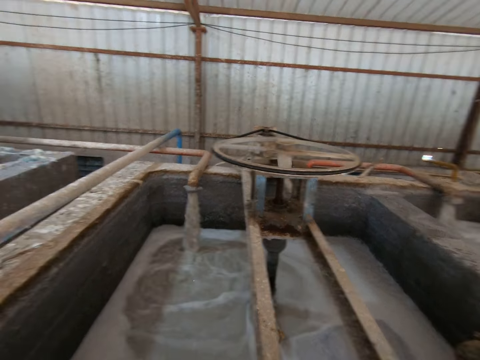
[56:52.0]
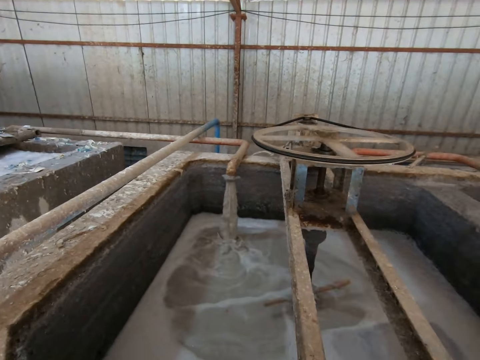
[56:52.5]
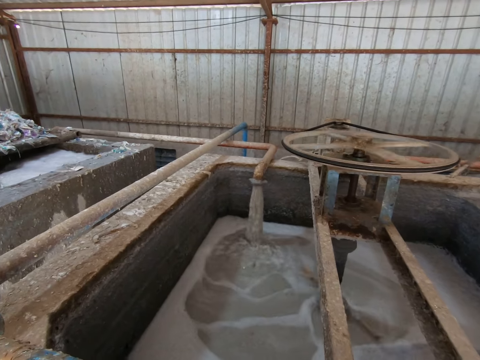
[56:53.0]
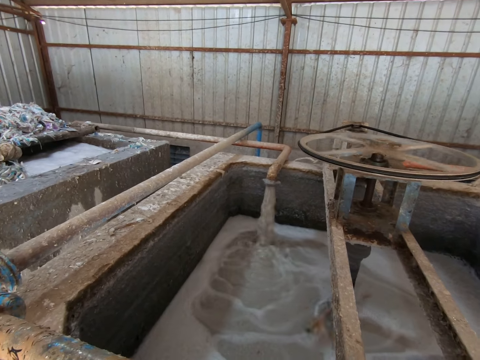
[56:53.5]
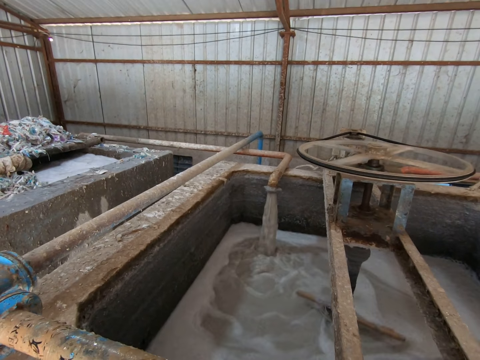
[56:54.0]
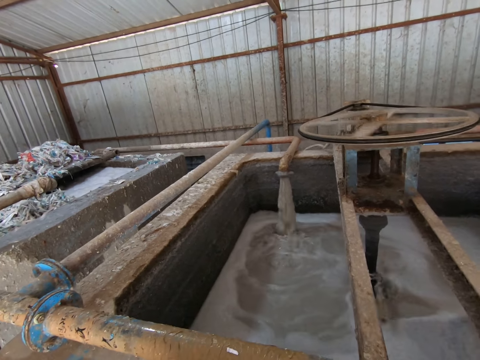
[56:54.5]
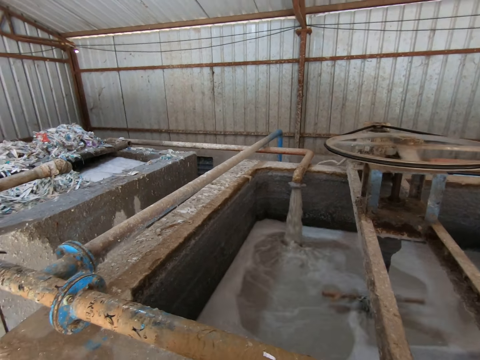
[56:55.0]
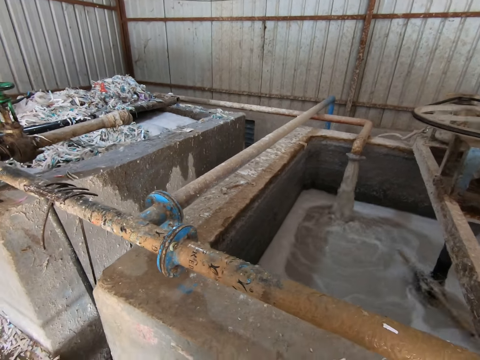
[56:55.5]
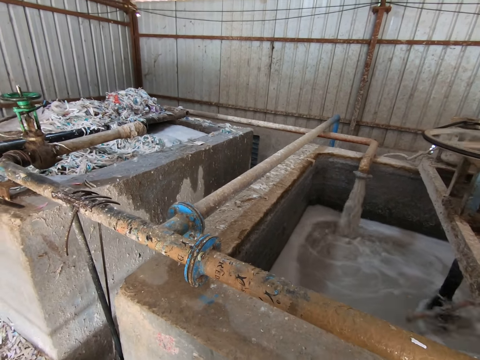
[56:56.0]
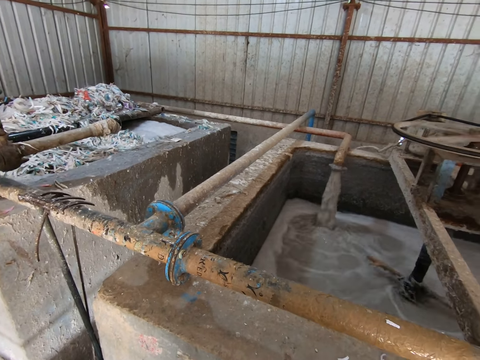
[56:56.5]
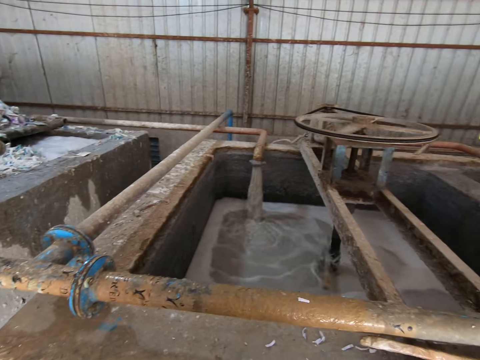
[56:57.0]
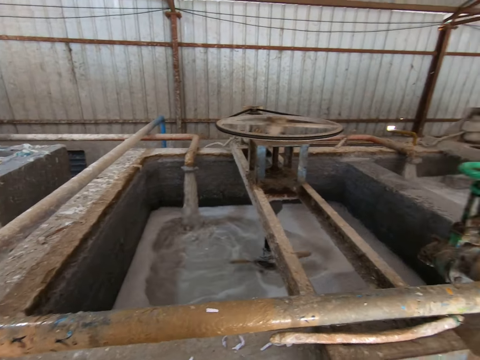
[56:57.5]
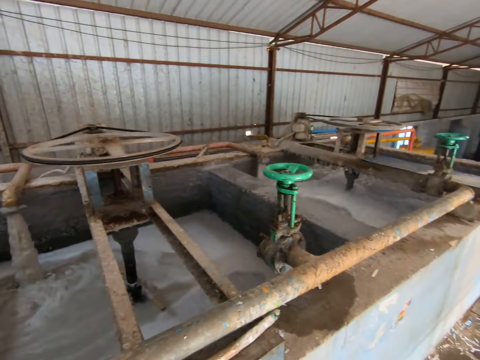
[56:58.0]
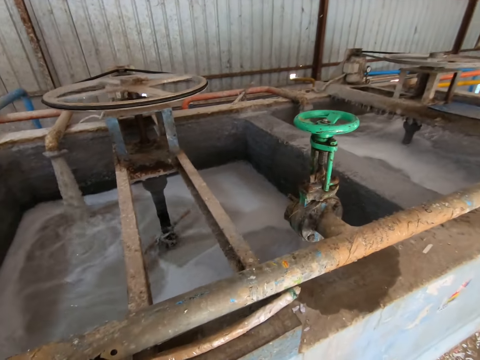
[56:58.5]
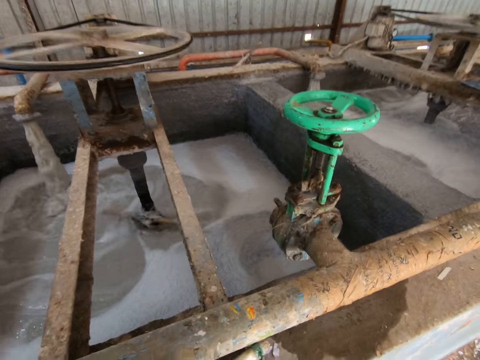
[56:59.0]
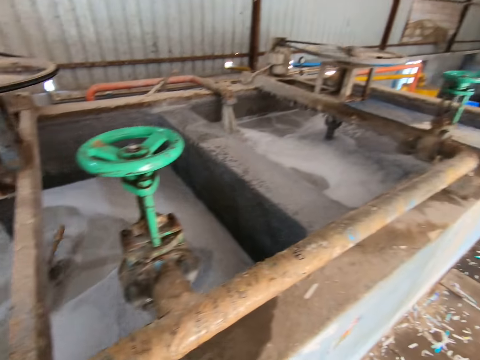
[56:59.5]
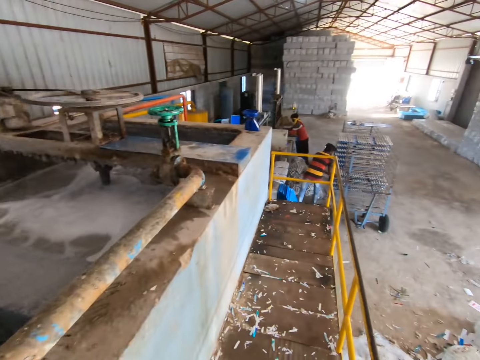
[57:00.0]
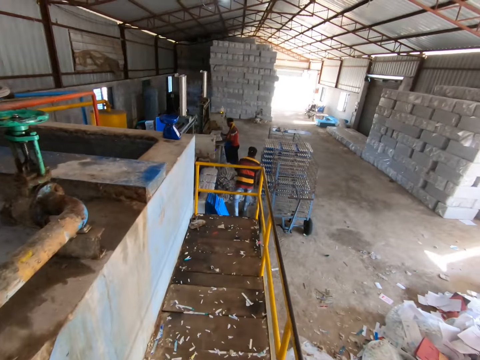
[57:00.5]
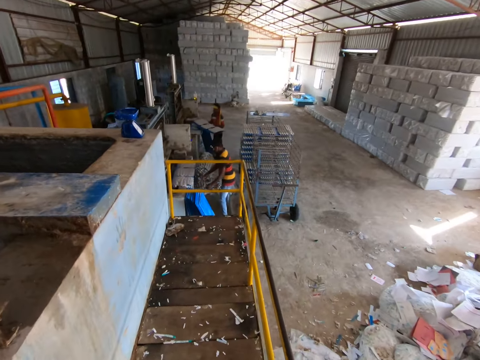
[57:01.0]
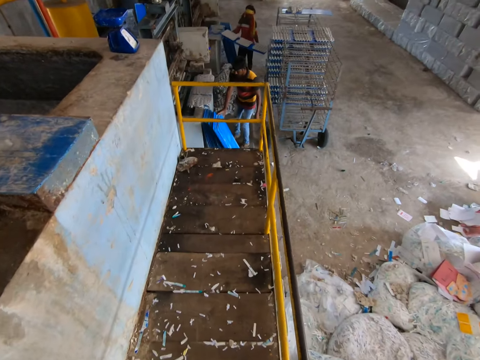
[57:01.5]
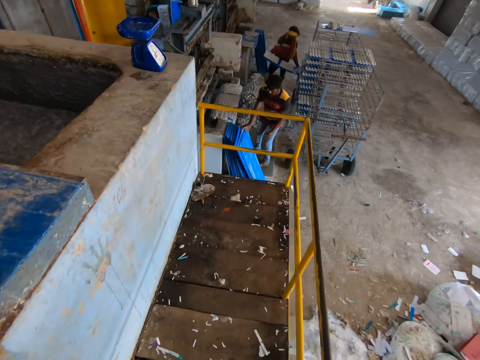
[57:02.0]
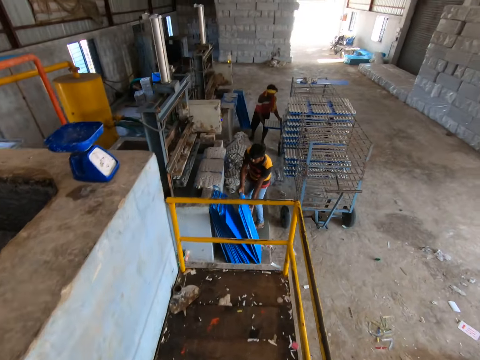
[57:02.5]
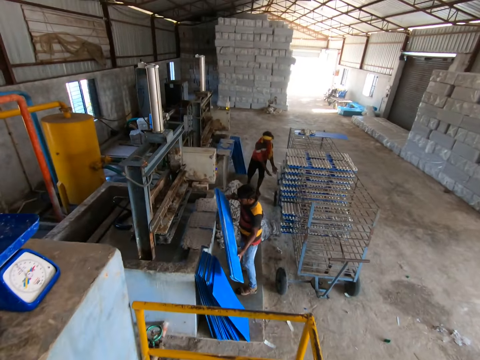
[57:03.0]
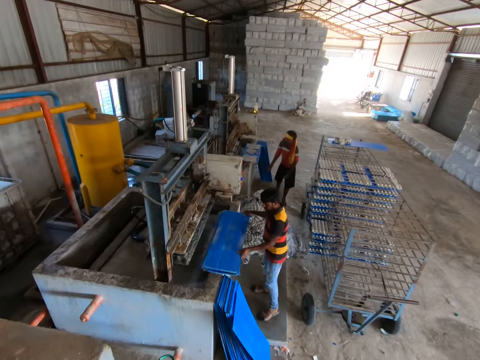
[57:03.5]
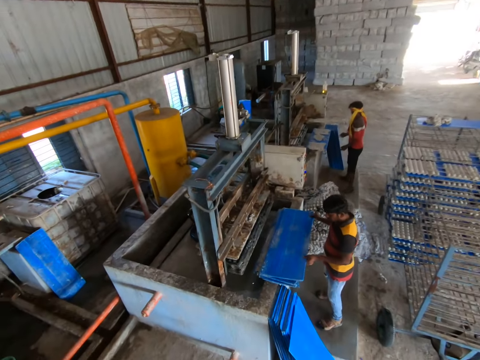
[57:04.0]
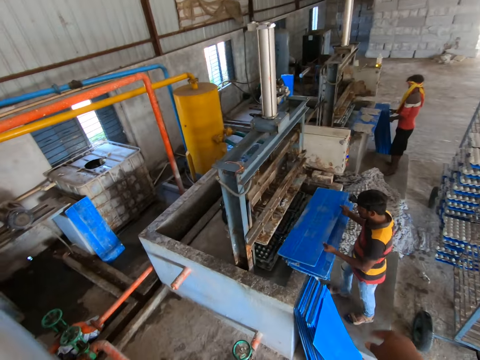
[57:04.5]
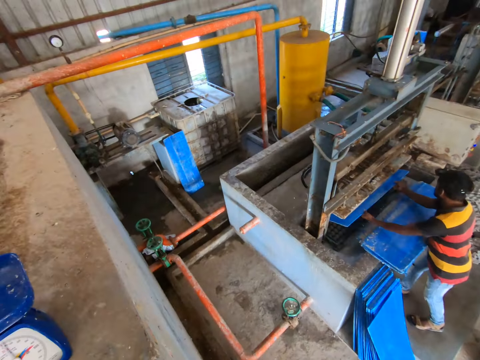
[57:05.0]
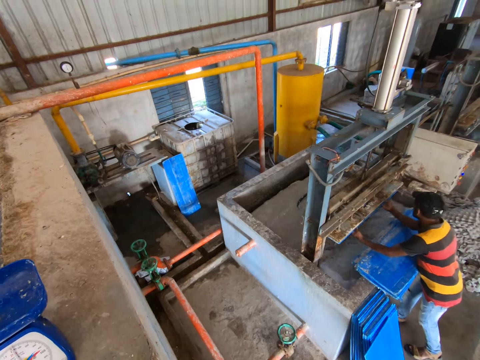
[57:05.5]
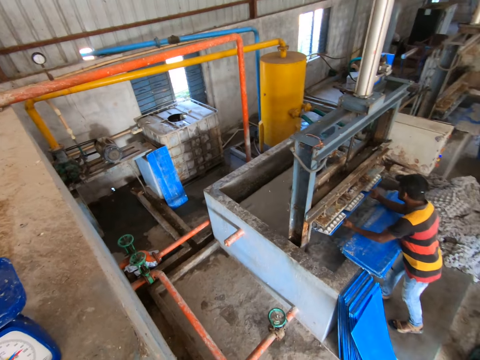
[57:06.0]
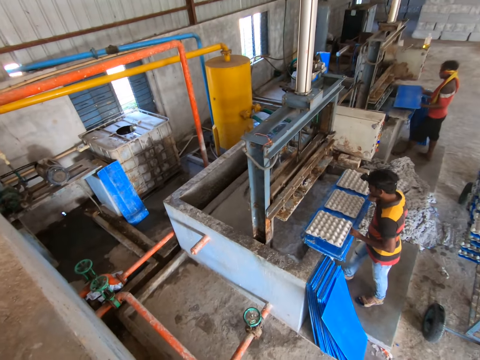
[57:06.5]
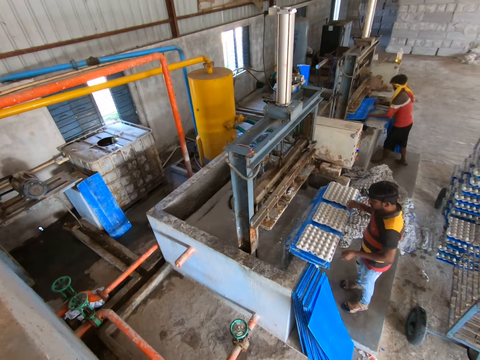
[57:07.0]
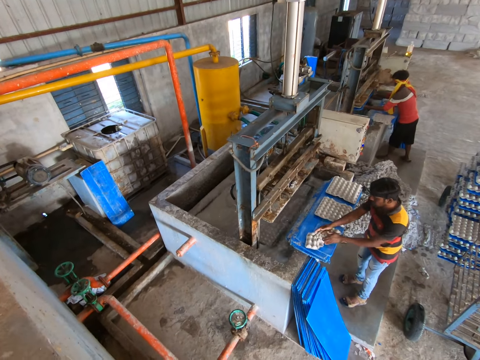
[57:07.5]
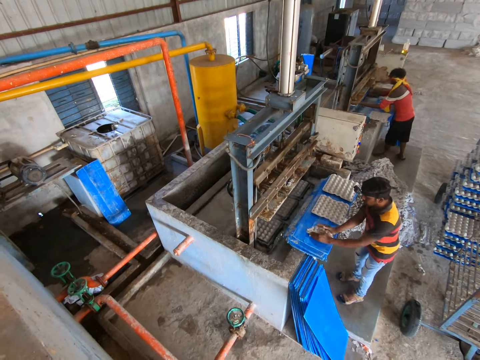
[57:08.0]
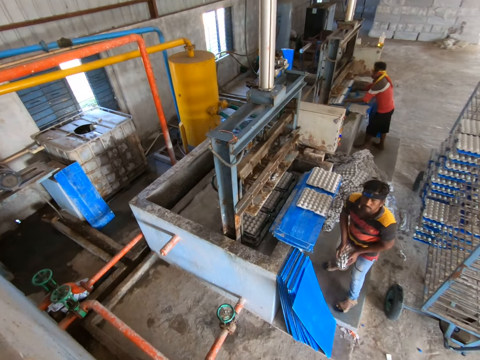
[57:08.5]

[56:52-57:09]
The camera wearer looks around the construction site. A man removes a tray of molded crates from the crate molder with both hands. The man places the tray of molded crates in both hands into the rack. Another man picks a stack of trays from the floor with both hands and places the stack of trays in both hands on the crate molder. The camera wearer interacts with the other man. The other man picks a tray from the stack of trays with both hands, places the tray in both hands into the crate molder, removes the tray of molded crates from the crate molder with both hands, places the tray of molded crates on the stack of trays with both hands, and squeezes a crate on the tray with both hands.

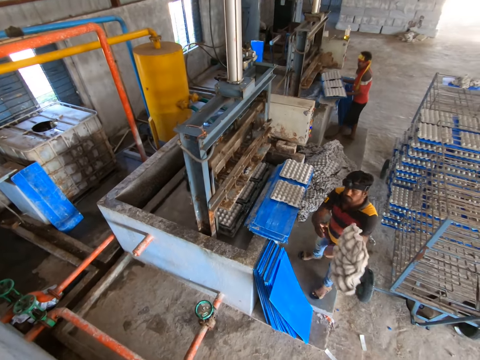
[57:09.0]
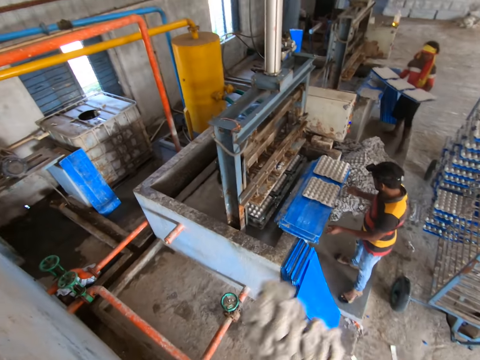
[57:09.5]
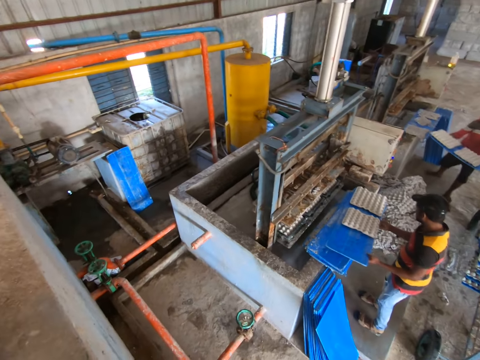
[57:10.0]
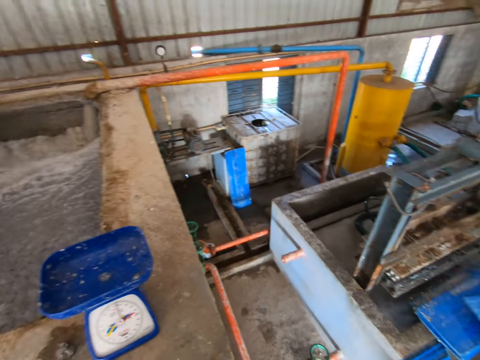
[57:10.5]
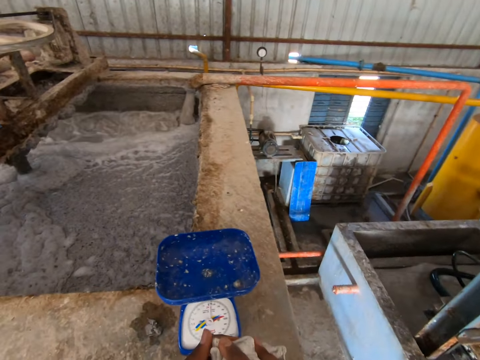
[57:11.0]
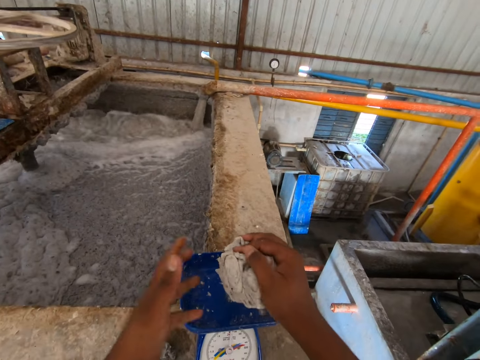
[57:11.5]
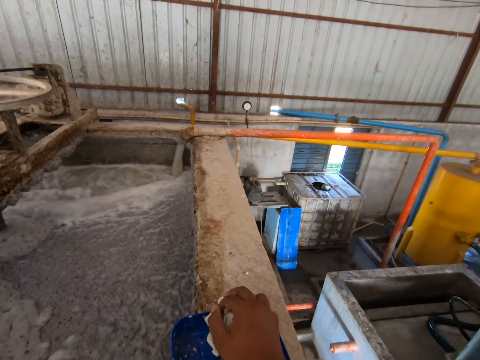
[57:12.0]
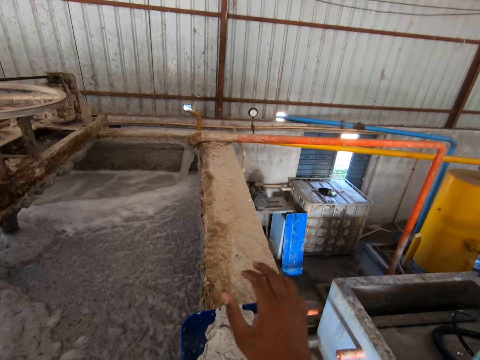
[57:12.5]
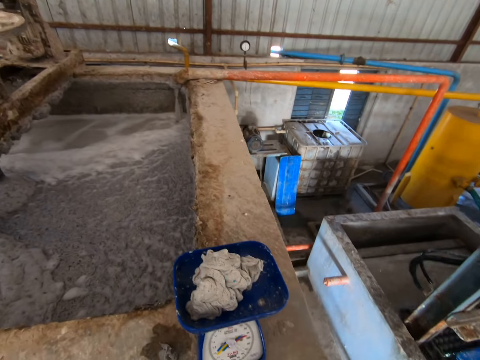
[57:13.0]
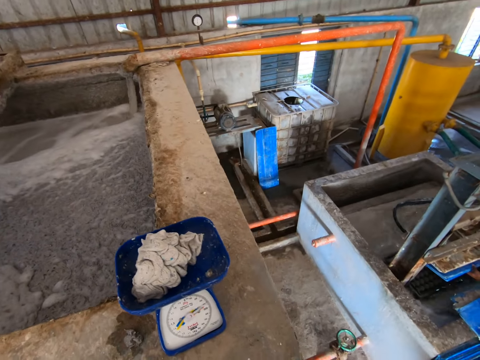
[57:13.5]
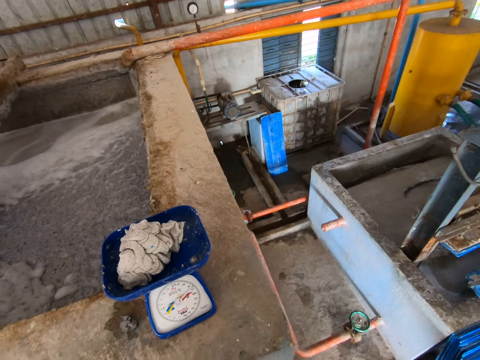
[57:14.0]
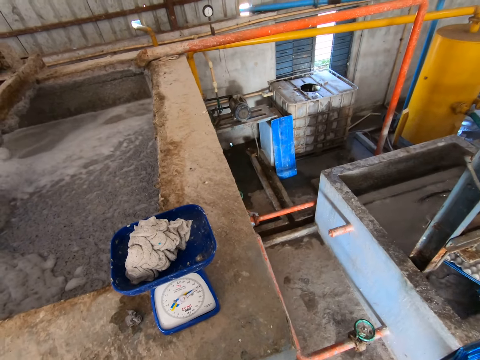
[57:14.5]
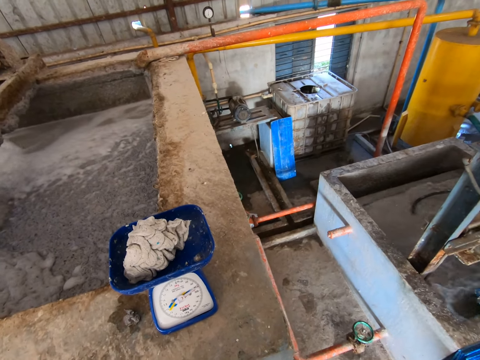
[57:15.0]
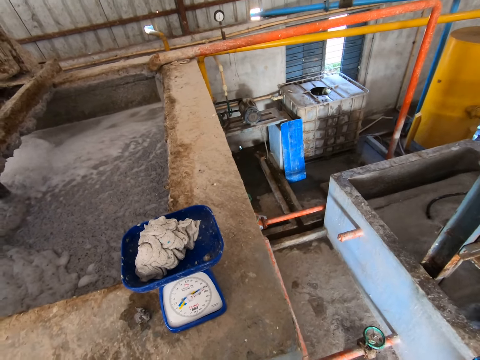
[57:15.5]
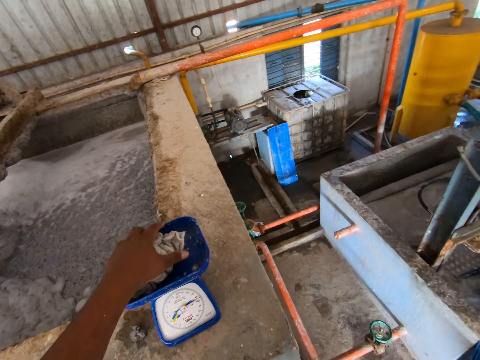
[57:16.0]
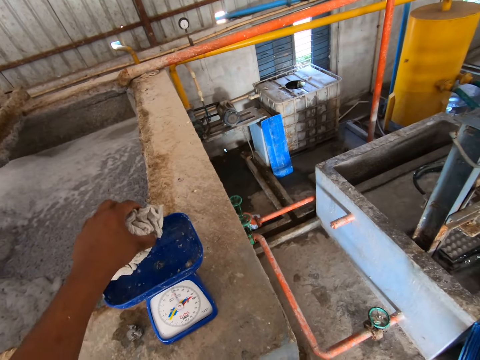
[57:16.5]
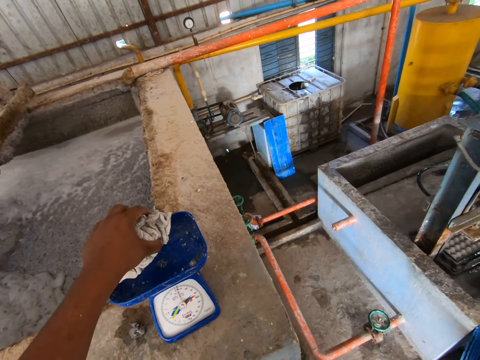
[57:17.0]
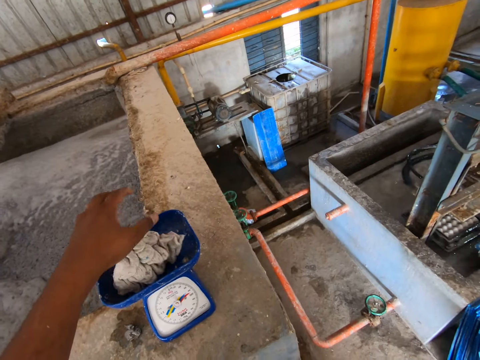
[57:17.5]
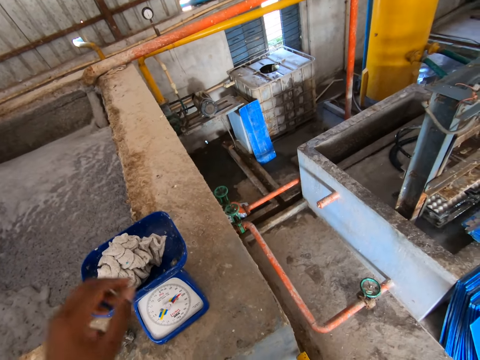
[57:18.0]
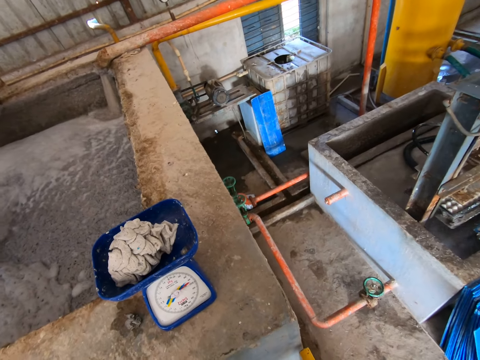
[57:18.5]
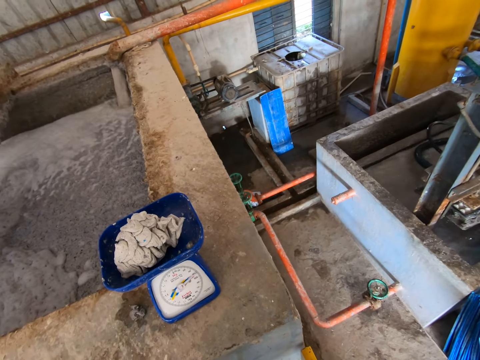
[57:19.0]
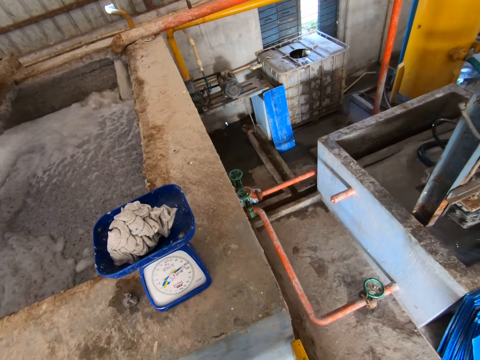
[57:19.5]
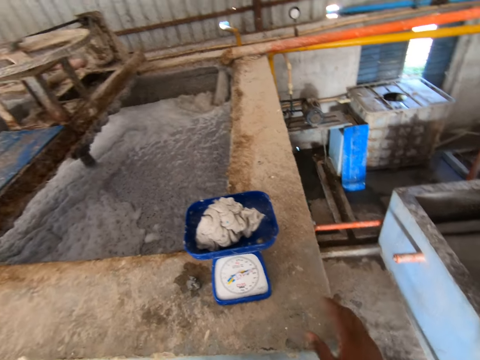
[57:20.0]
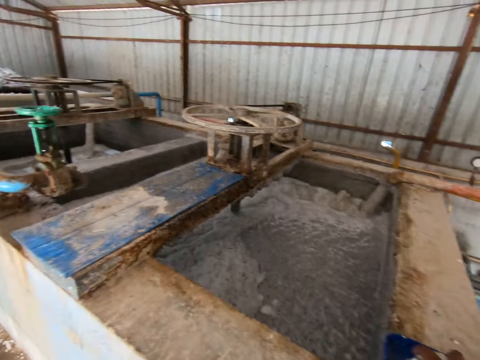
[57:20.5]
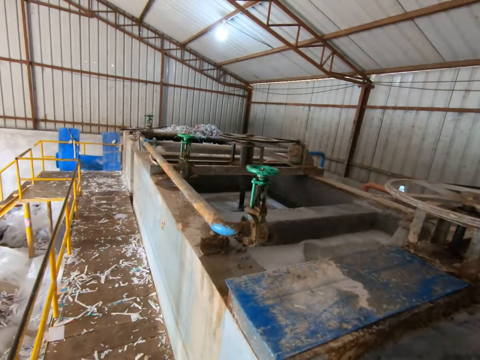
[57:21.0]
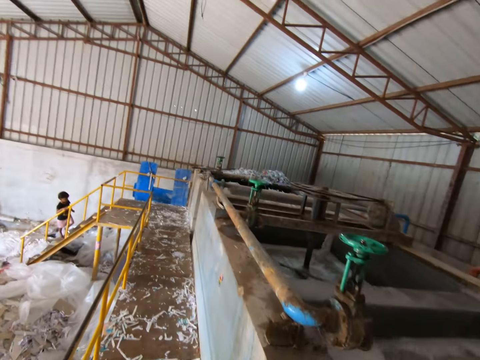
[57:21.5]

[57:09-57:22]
The man throws the squeezed crate in both hands to the camera wearer. The camera wearer catches the squeezed crate with his right hand. He picks something. He squeezes the crate with both hands. He places the squeezed crate in his right hand on a weighing balance on the recycling plant. He weighs the papers. He picks the squeezed crate from the weighing balance with his left hand. He places the squeezed crate in his left hand on the weighing balance on the recycling plant. He weighs the papers. He picks the squeezed crate from the weighing balance with his right hand.
